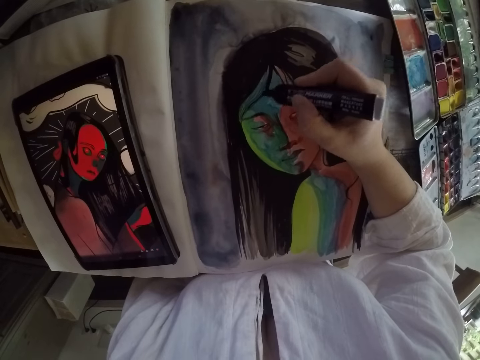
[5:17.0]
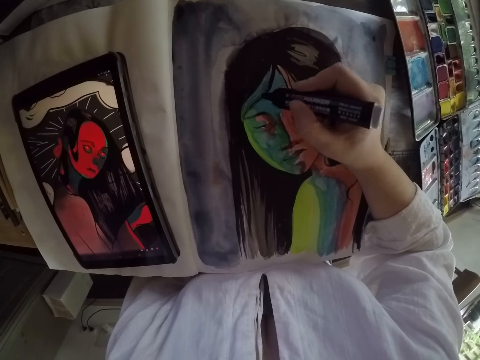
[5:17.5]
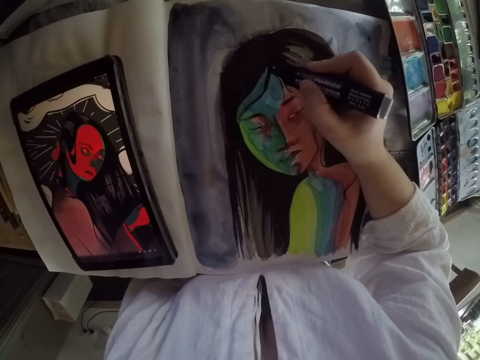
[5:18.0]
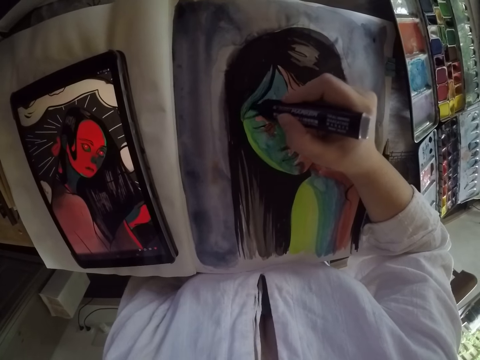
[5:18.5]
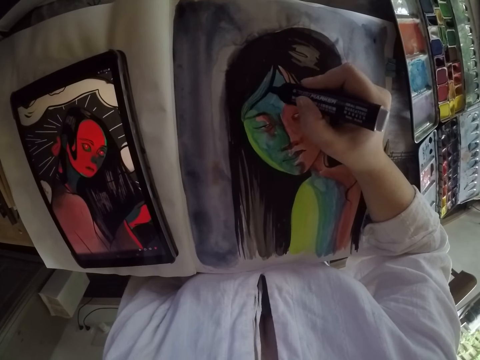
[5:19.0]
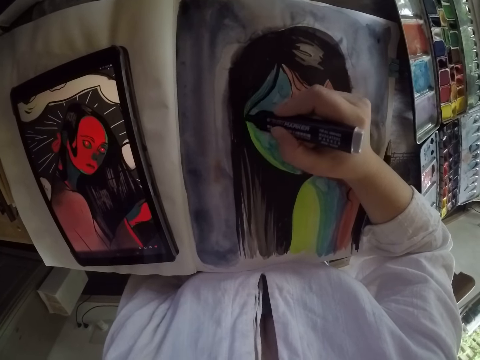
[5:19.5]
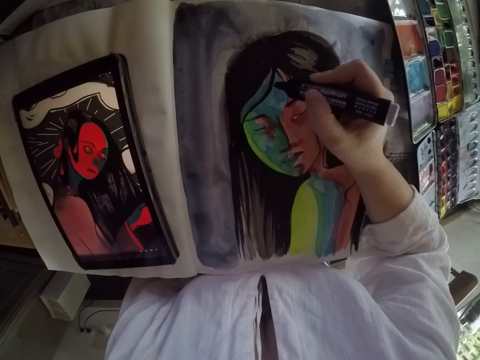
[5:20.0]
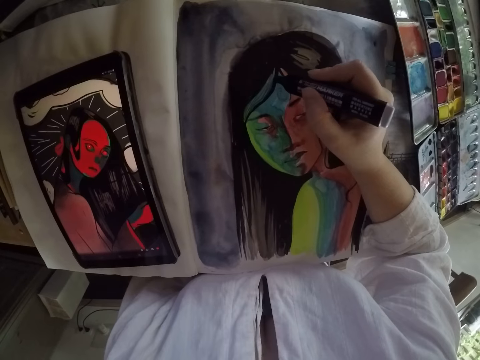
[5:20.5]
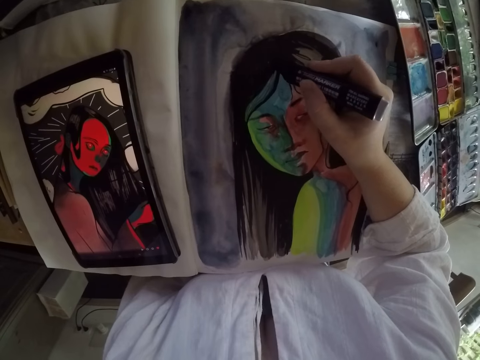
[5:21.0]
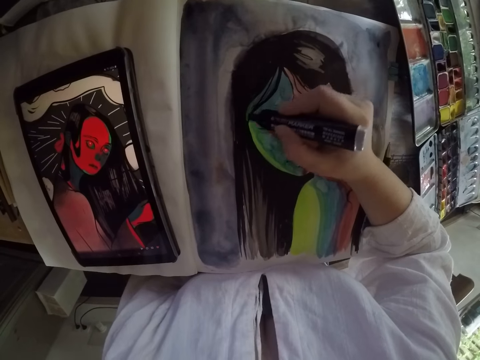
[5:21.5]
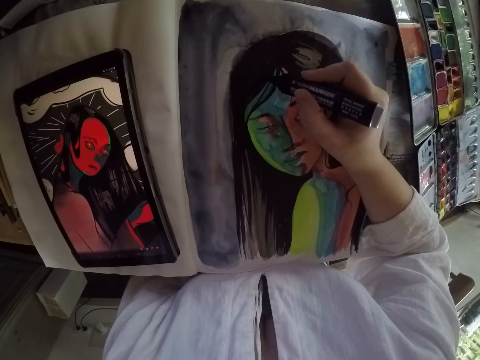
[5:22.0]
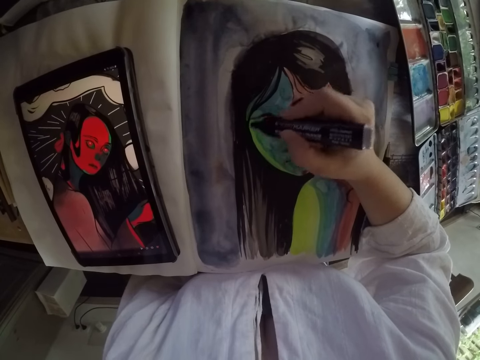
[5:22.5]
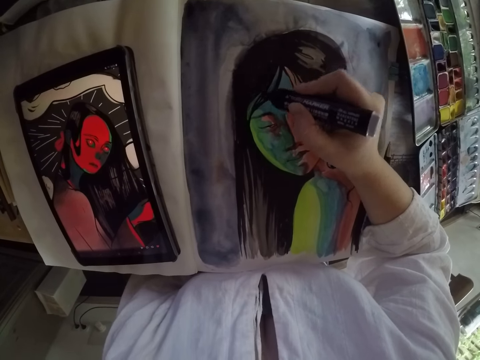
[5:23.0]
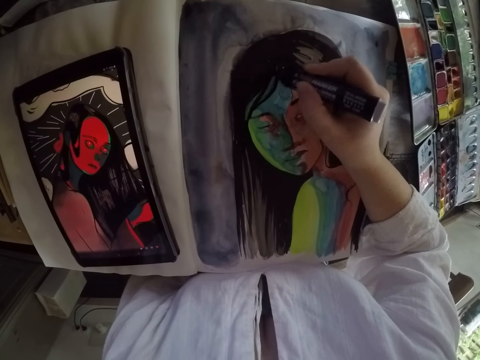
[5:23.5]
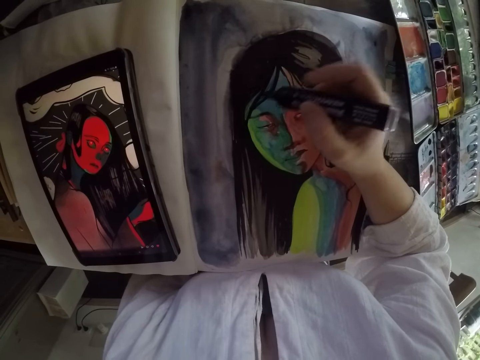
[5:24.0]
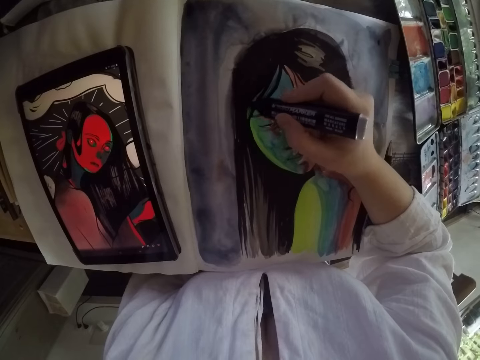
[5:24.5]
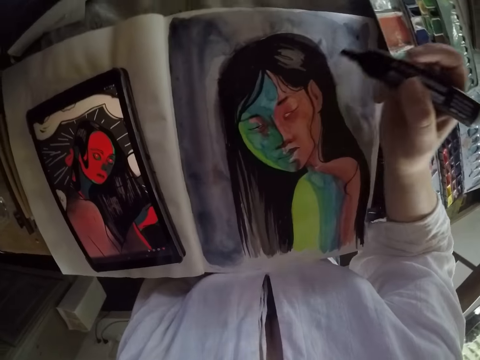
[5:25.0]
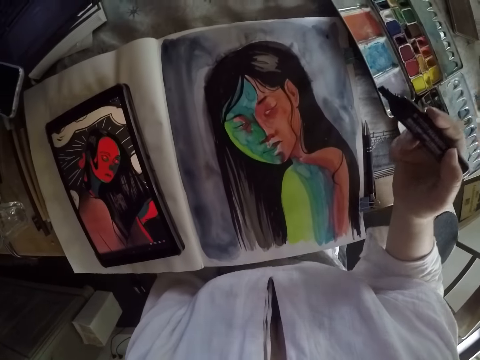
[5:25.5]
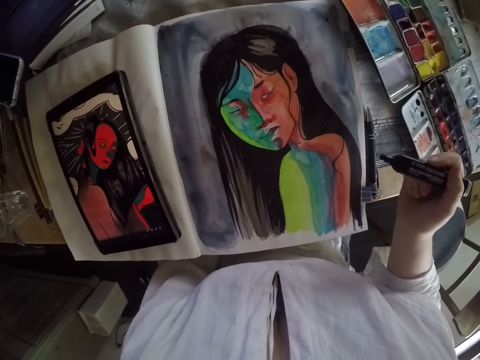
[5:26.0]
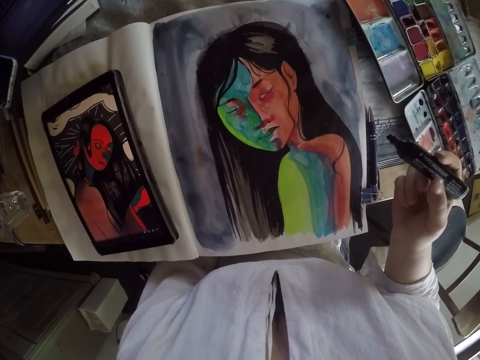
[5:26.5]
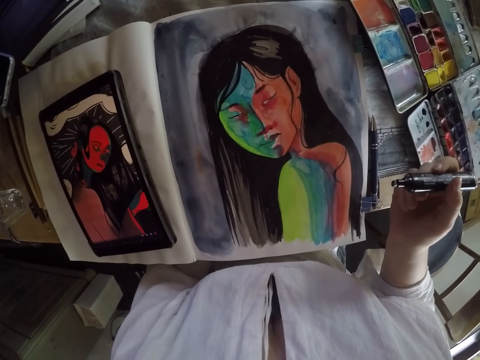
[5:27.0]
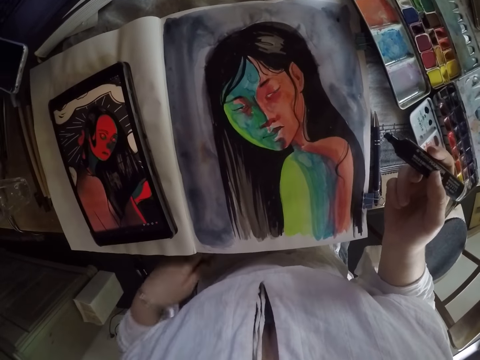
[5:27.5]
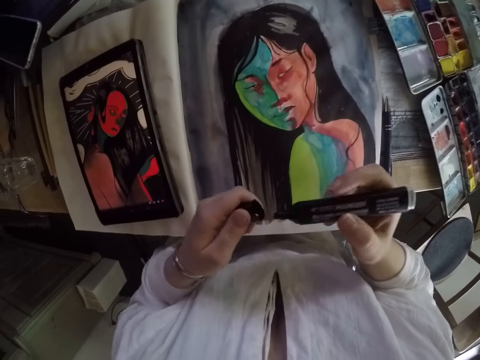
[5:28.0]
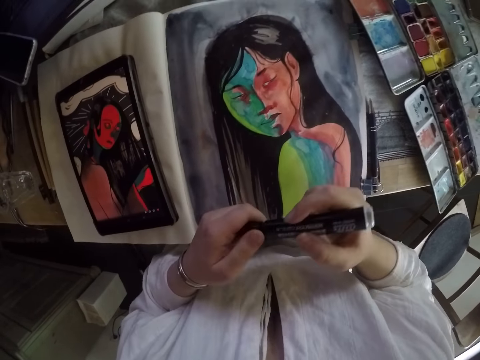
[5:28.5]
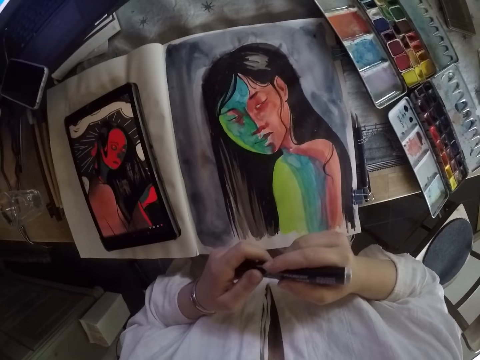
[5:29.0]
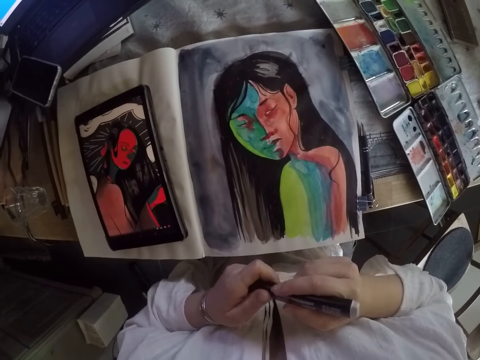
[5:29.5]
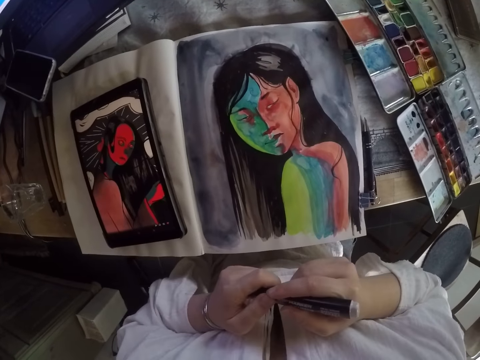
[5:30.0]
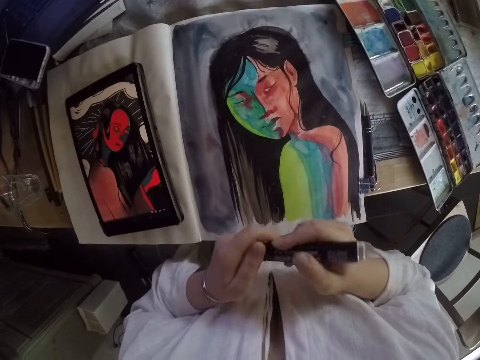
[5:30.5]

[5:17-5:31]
The camera wearer lifts the marker in her right hand away from the book. She covers the marker pen with a cap.

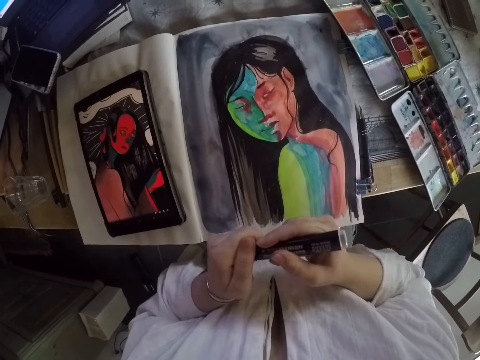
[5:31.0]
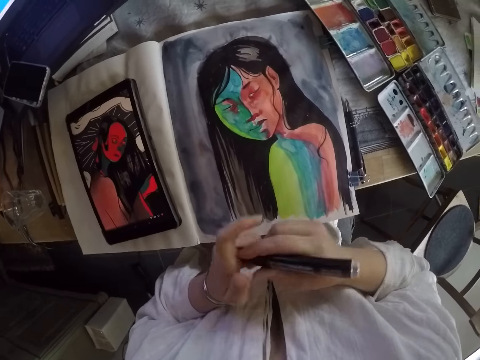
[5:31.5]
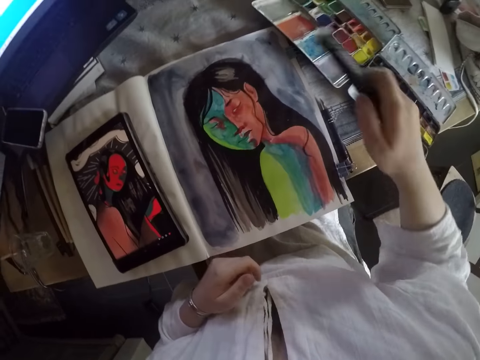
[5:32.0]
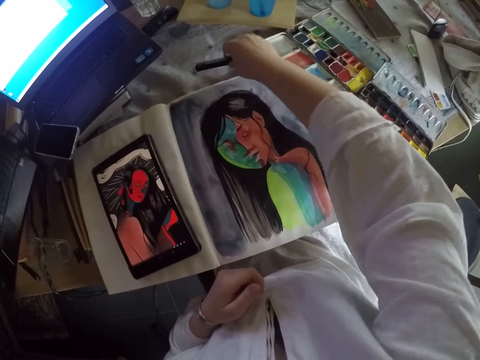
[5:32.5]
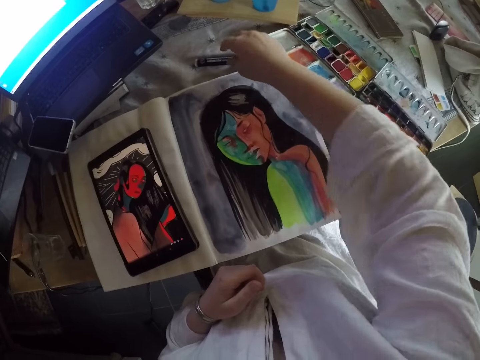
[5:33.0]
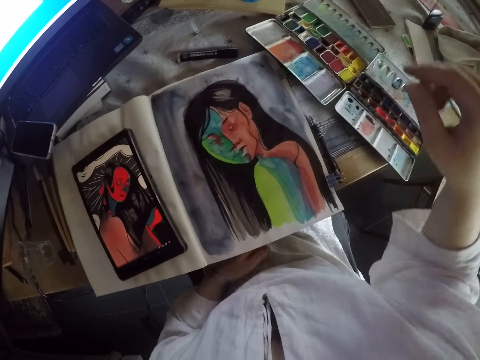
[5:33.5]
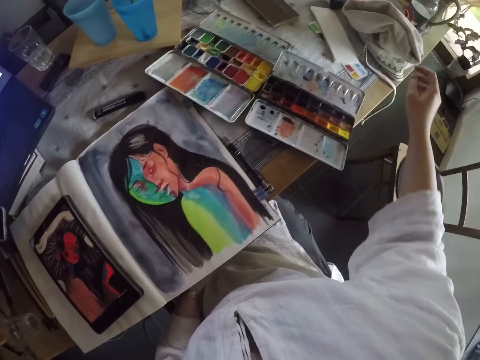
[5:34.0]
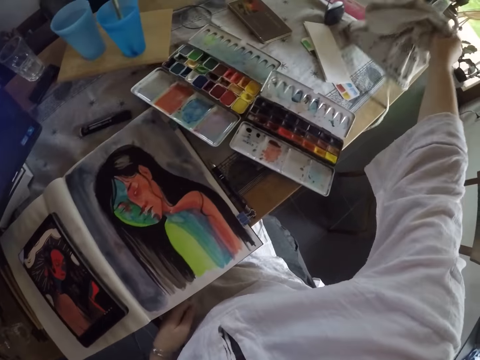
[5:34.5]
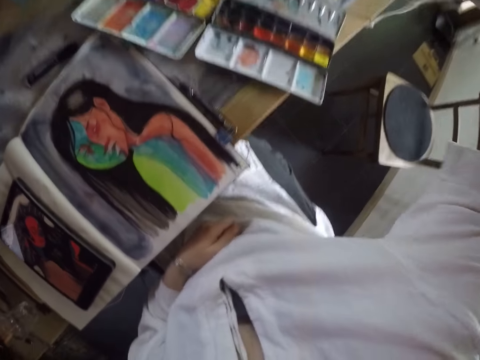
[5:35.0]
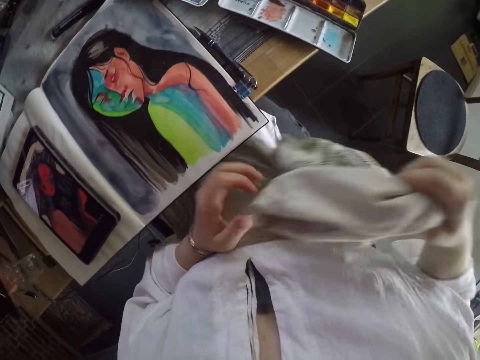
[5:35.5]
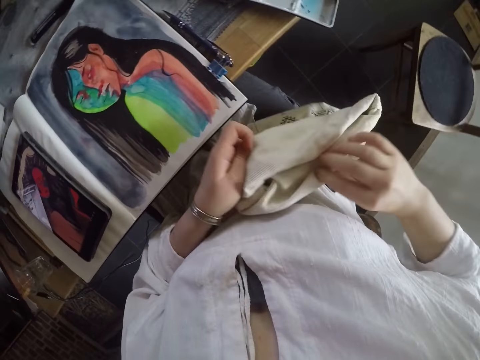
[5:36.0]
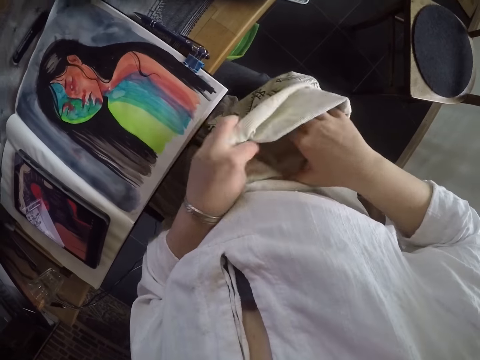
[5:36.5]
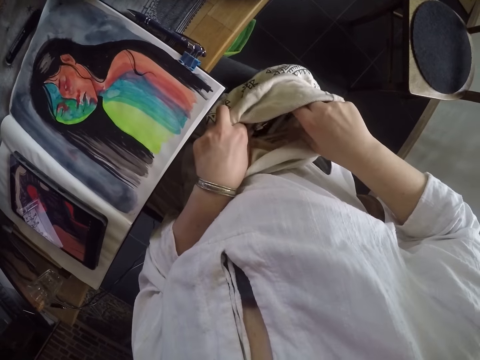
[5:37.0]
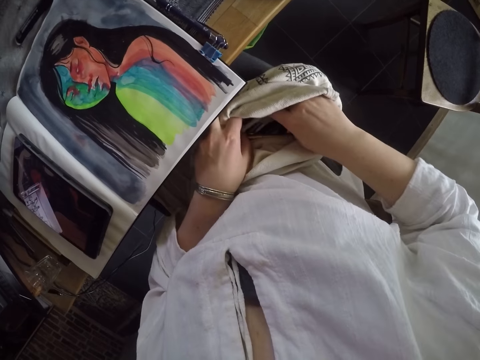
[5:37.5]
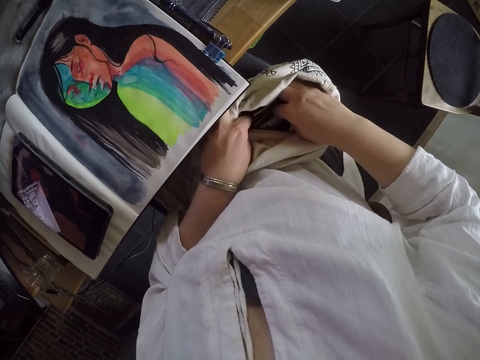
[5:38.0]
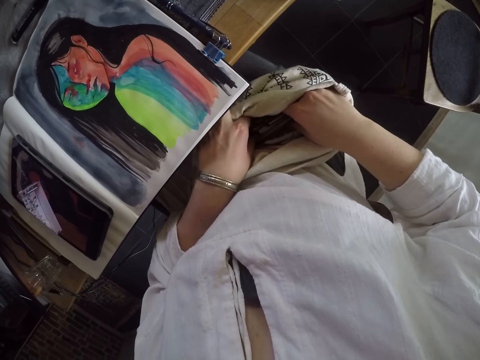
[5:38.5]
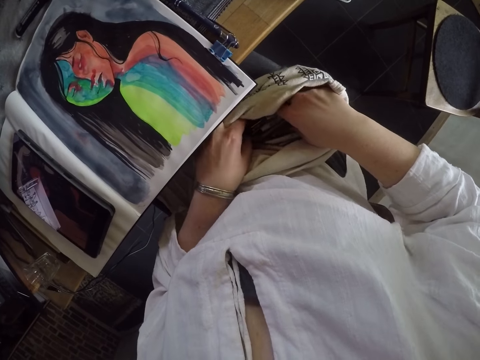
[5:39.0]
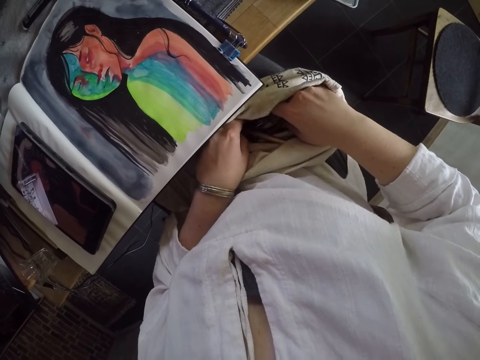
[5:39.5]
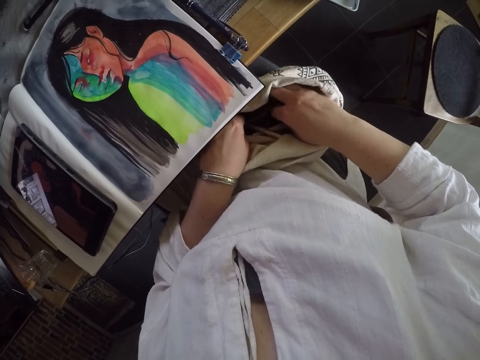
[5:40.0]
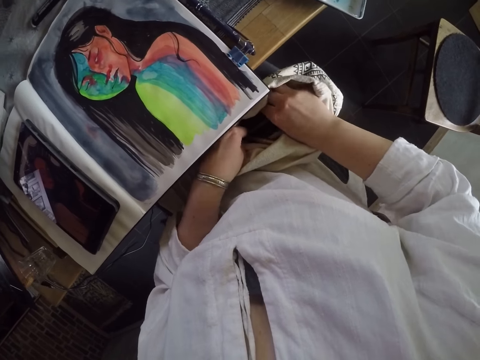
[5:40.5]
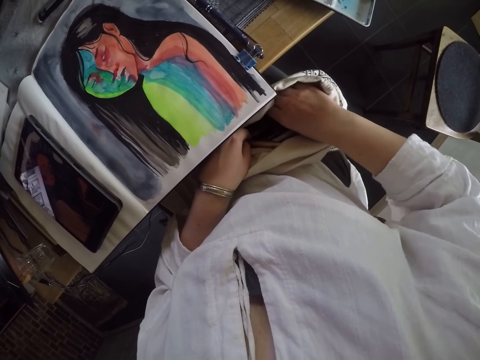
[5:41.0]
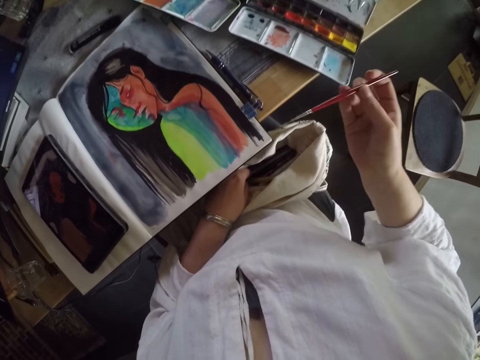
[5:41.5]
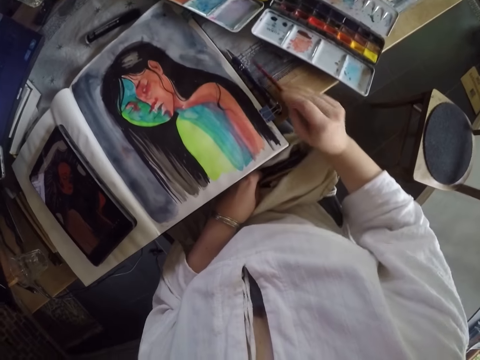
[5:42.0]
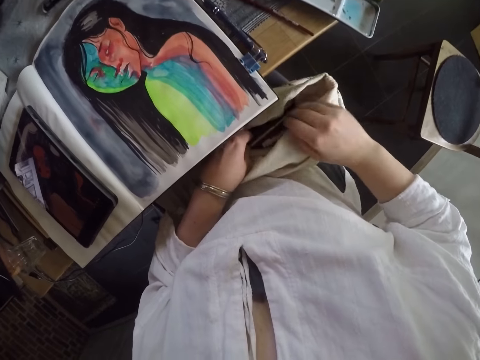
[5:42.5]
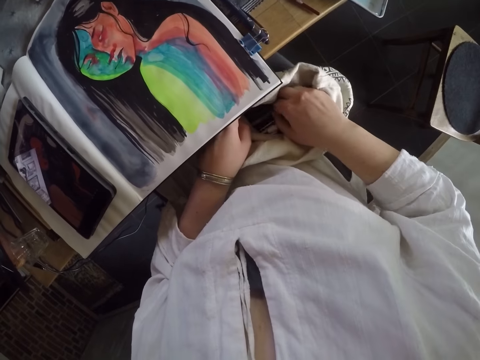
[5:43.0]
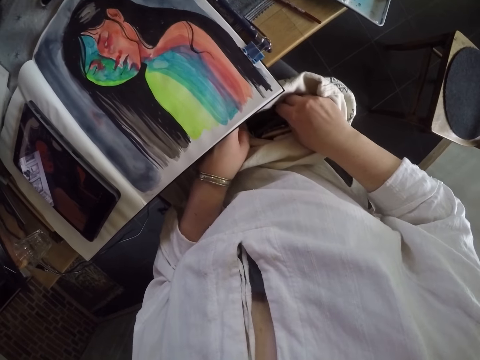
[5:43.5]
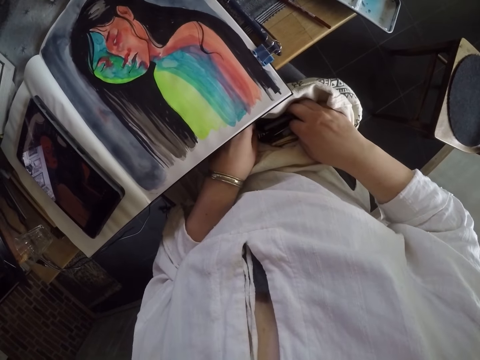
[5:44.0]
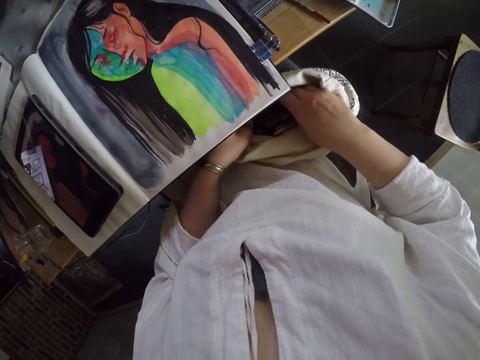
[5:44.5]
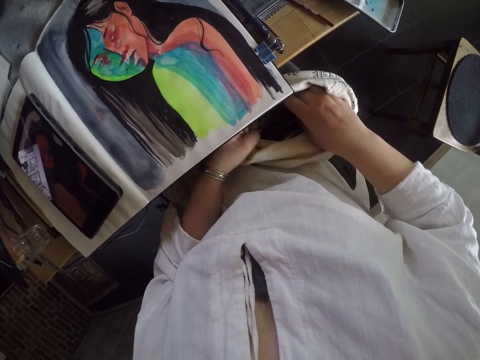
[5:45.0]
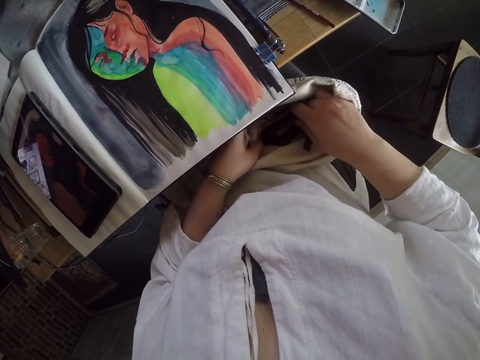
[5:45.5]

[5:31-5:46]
The camera wearer drops the marker in her right hand on the table. She drops her left hand to her lap. She picks up an open knapsack bag from the table with her right hand. She holds the knapsack bag in both hands and drops the knapsack on her lap. She dips both hands into the knapsack bag. She checks the bag. She removes a paint brush from inside the knapsack bag with her right hand. She drops the paint brush on the table with her right hand. She dips her right hand into the knapsack bag. She checks the bag.
